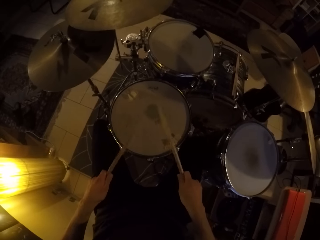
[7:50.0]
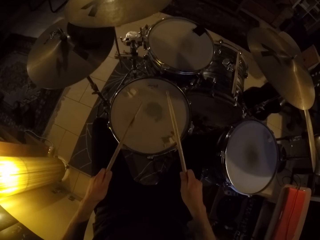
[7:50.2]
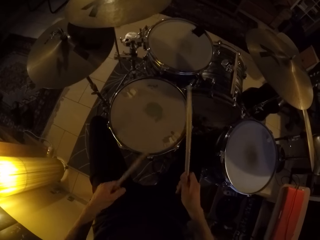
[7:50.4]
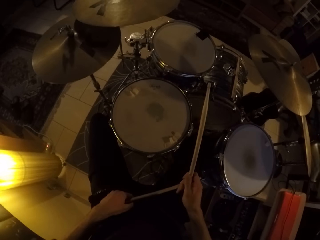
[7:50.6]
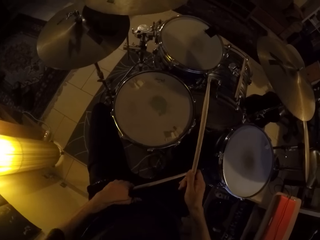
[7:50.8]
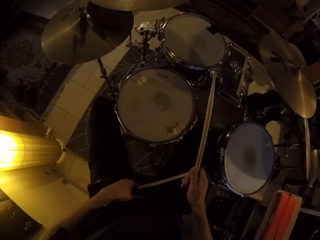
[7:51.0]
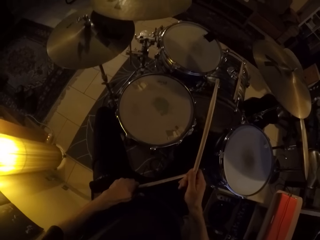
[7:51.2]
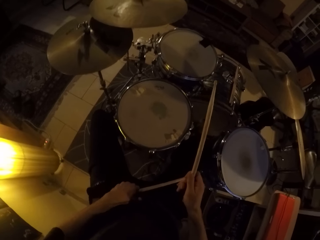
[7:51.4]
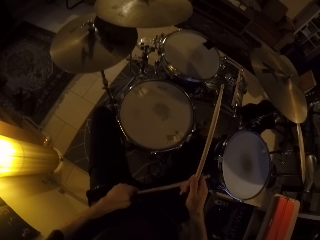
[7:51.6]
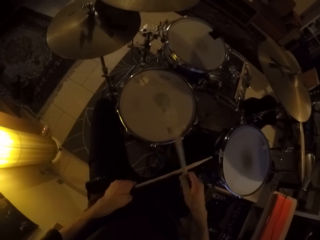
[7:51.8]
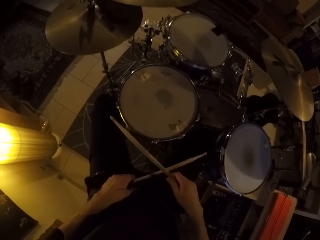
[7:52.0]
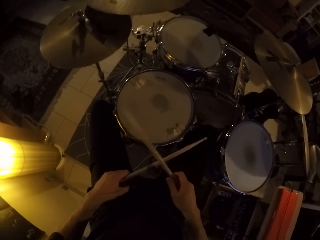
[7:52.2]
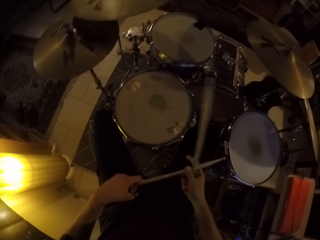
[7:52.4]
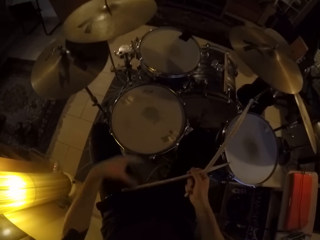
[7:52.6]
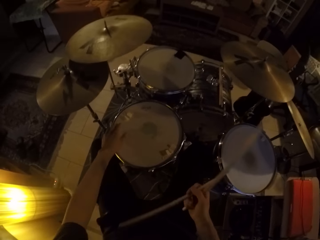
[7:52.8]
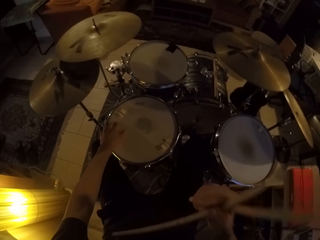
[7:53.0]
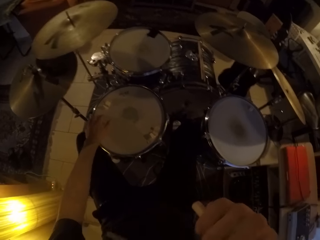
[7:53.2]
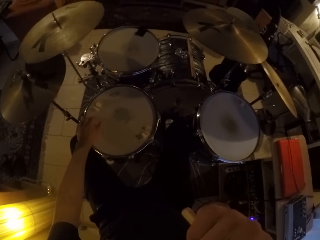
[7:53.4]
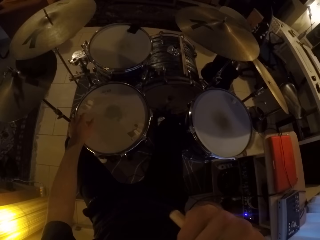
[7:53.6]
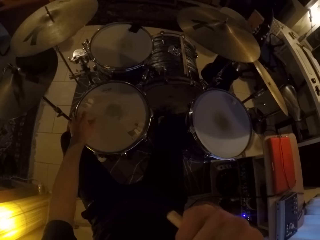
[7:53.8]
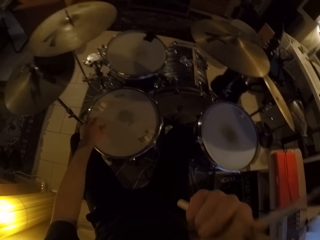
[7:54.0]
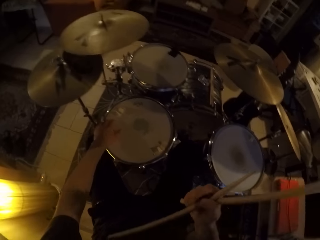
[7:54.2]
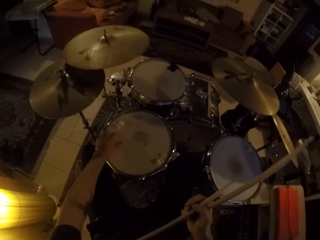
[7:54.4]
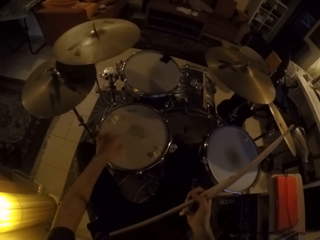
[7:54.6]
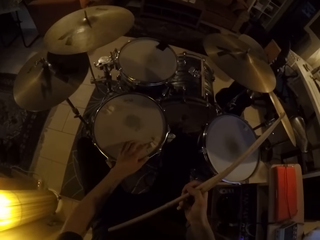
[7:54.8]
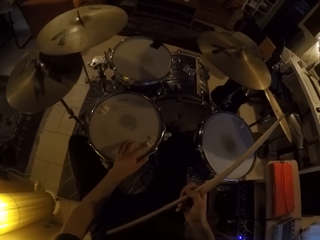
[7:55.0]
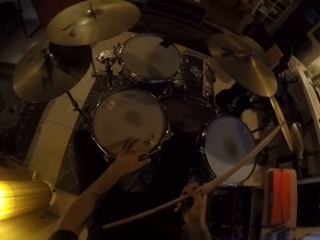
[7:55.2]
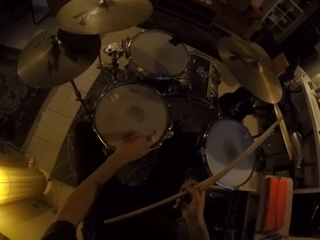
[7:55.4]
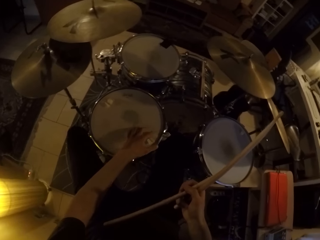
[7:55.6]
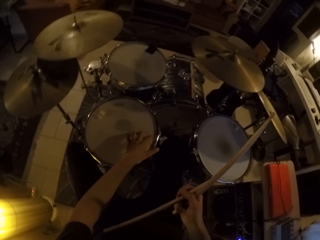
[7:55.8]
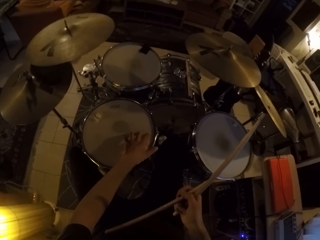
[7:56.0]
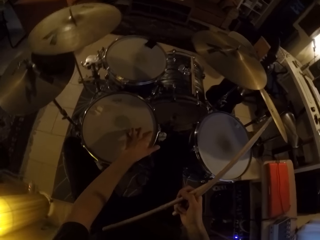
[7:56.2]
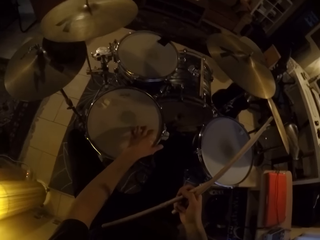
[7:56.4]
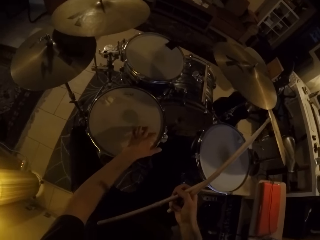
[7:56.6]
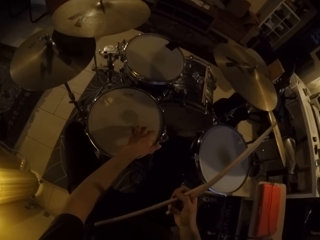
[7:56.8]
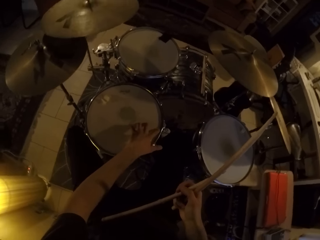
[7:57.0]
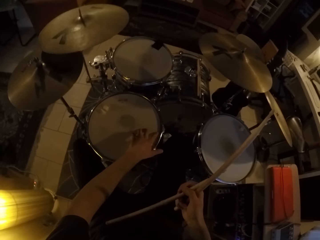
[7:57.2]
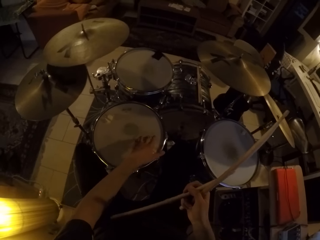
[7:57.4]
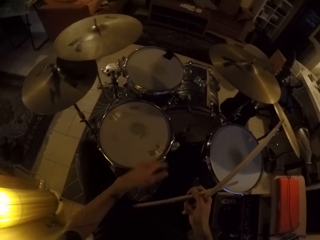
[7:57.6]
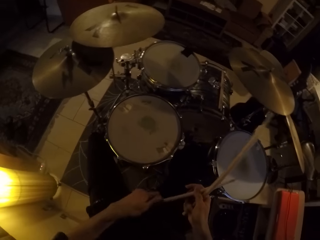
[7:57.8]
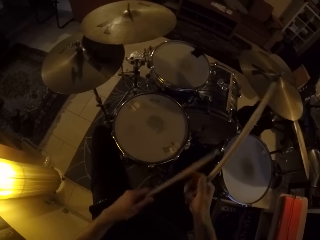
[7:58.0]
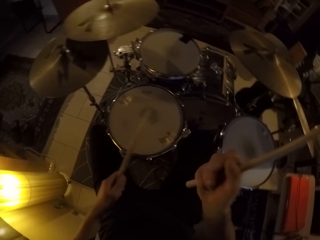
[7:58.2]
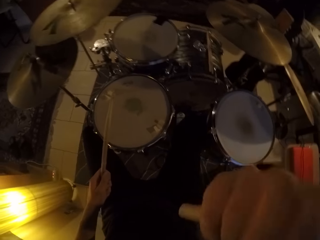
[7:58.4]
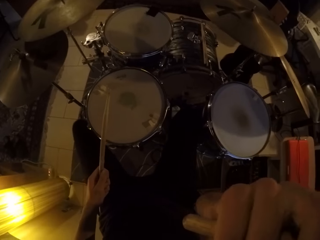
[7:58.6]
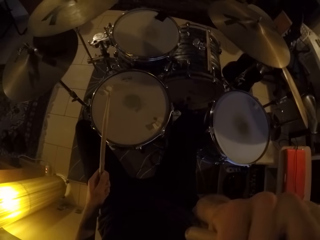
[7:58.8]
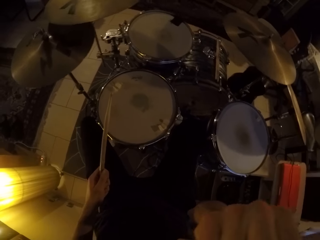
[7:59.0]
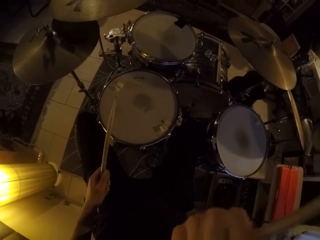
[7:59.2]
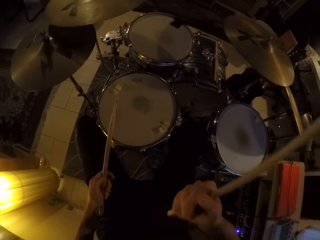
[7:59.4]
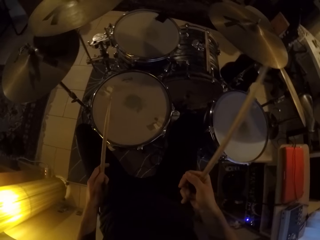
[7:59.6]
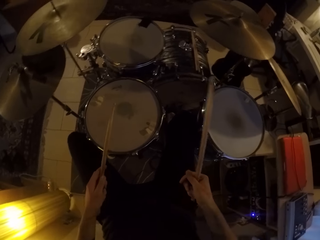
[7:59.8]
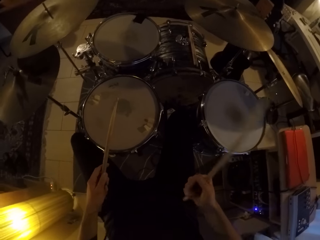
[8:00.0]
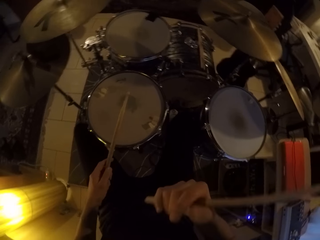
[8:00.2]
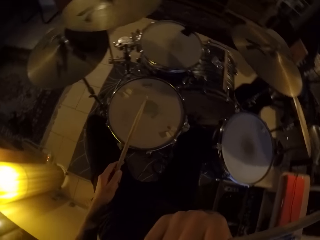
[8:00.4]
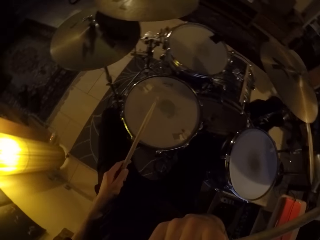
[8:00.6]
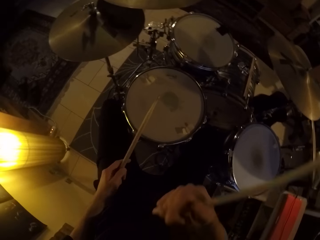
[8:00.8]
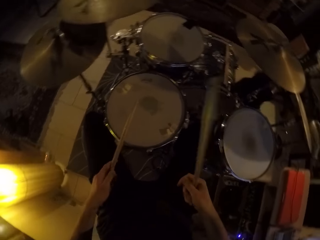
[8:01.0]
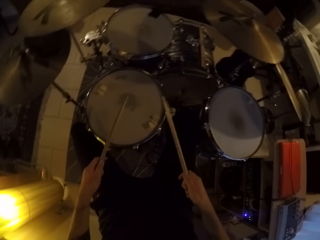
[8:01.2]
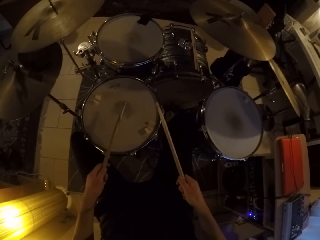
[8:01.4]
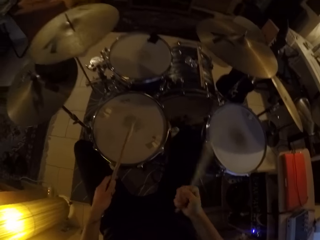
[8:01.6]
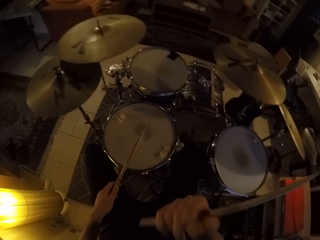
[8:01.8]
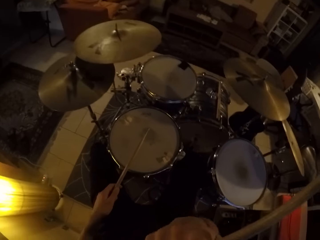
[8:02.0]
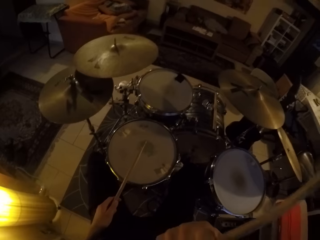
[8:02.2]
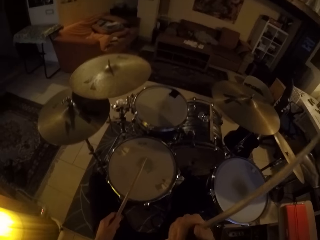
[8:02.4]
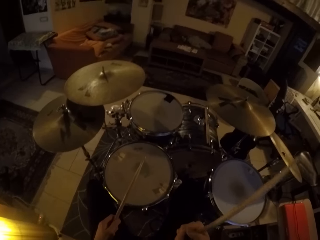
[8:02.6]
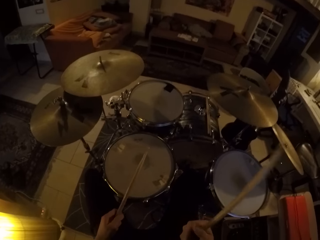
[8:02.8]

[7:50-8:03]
The camera wearer kicks the drum set with his legs. He adjusts the camera with his left hand. He touches the drum set with his left hand. He touches his face. He beats the drum set with the drumstick in his left hand.

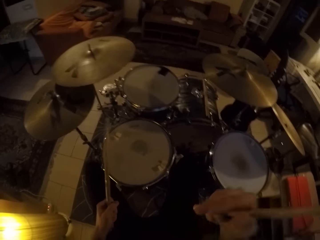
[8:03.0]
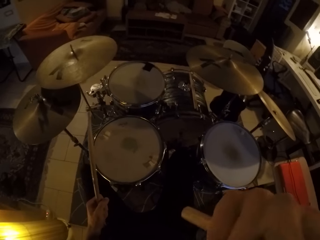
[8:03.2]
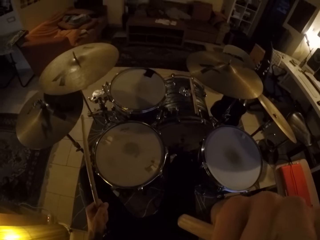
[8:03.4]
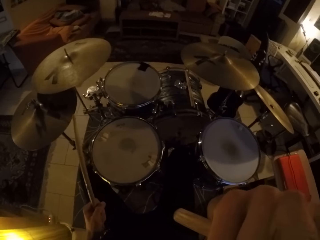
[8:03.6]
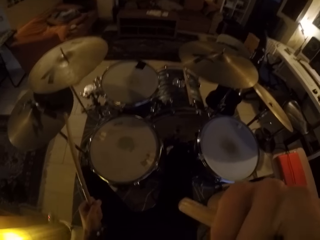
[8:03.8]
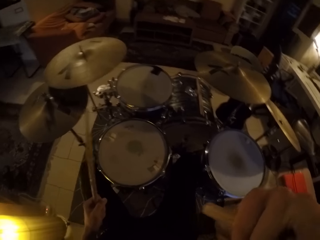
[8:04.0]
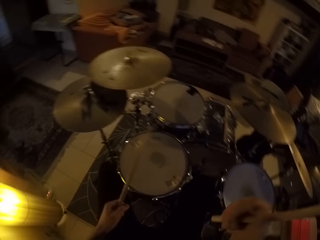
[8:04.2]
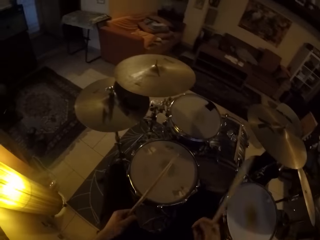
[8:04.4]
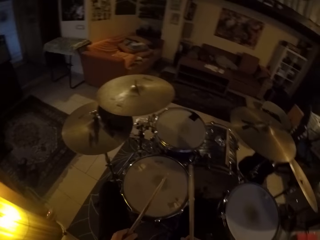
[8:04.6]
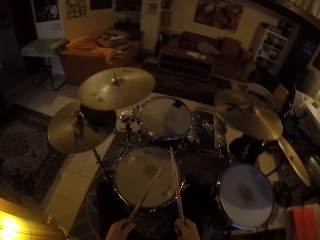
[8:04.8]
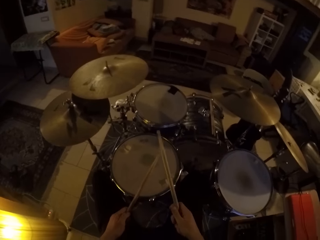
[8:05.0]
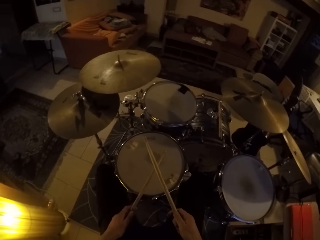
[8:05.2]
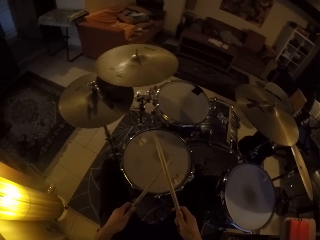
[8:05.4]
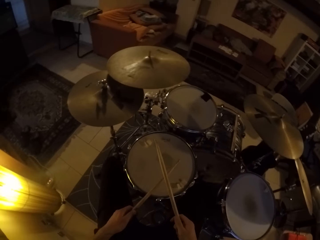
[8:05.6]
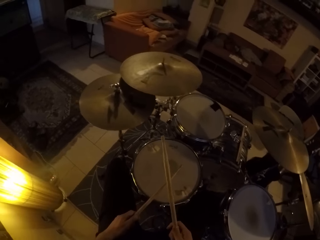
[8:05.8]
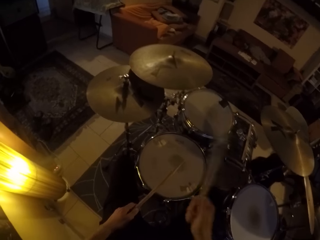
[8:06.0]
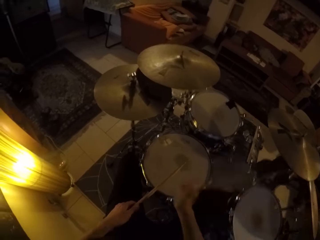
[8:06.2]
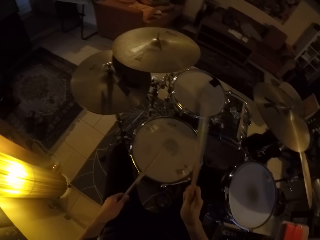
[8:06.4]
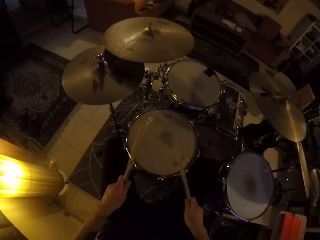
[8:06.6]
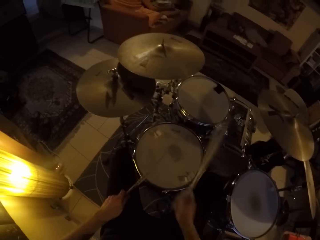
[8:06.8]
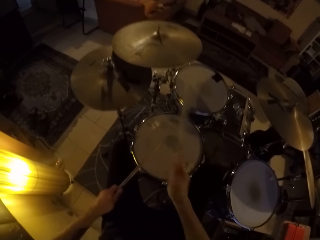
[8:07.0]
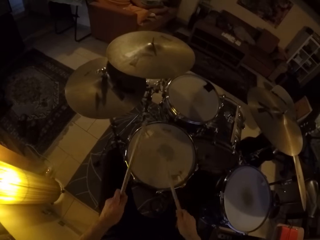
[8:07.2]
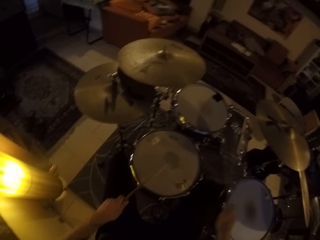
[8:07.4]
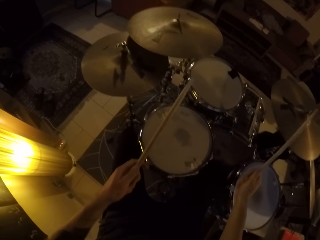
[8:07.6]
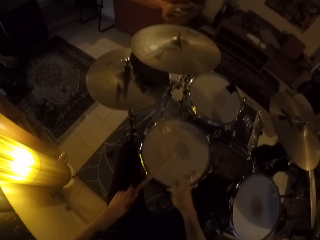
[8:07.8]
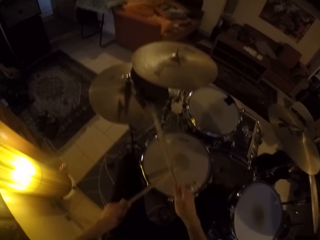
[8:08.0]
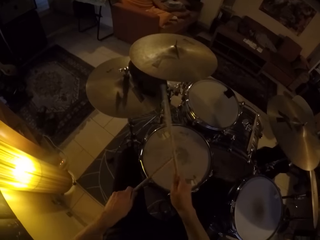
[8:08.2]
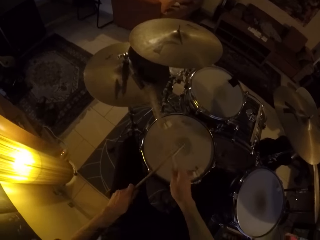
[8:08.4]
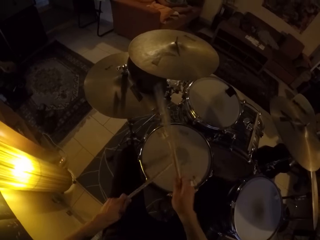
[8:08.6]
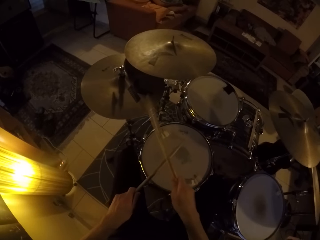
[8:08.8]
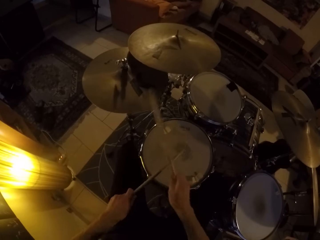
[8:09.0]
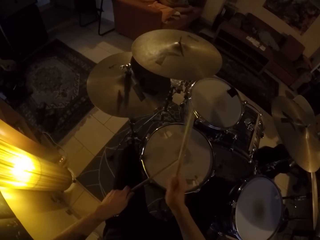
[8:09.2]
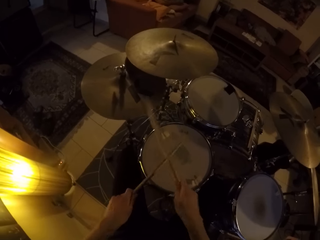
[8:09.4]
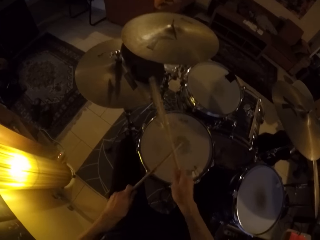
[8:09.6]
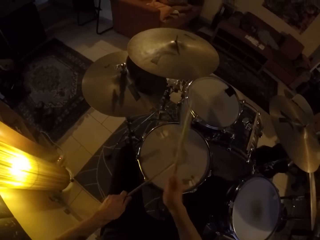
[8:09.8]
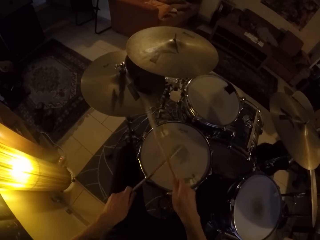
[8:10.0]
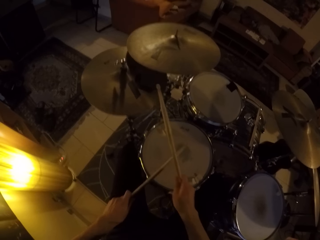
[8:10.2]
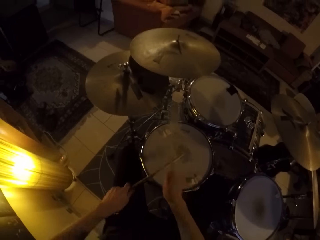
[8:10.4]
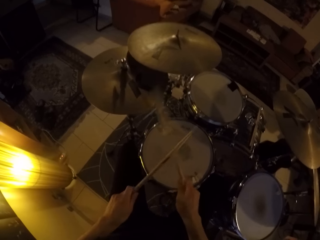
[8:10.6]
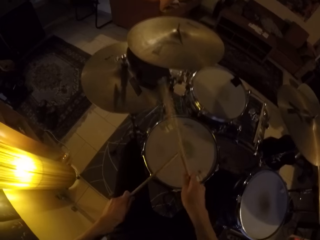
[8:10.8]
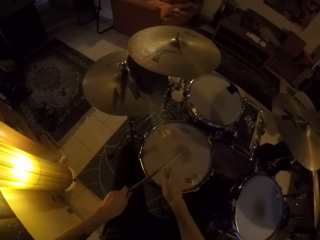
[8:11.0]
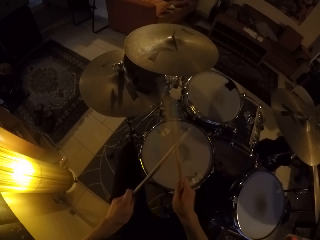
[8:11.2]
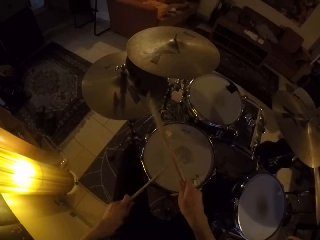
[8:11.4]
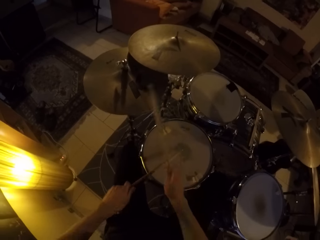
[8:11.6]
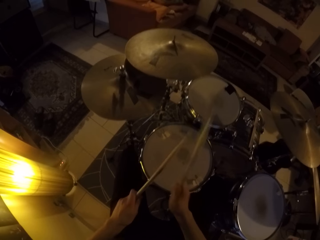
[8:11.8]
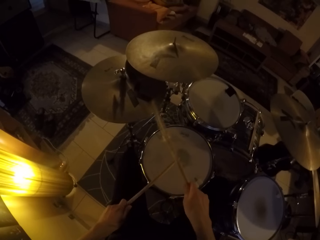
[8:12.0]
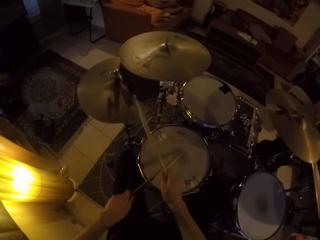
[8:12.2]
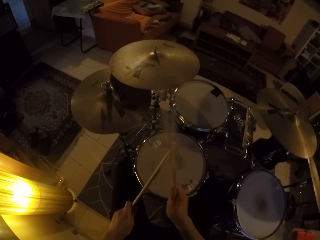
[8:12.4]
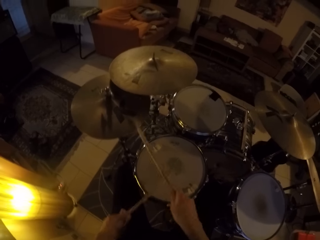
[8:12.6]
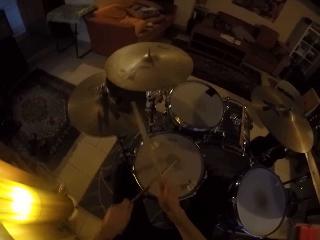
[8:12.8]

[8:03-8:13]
The camera wearer beats the drum set with the drumsticks in his hands. He plays the drum set.
